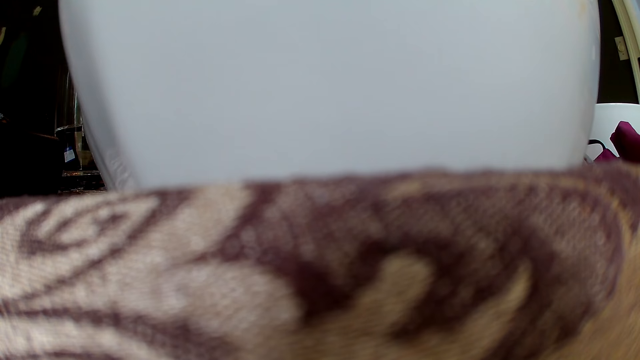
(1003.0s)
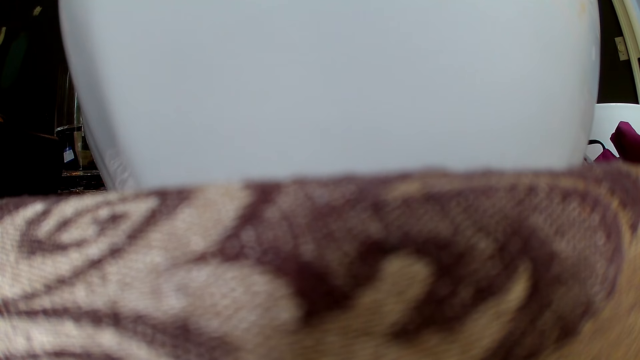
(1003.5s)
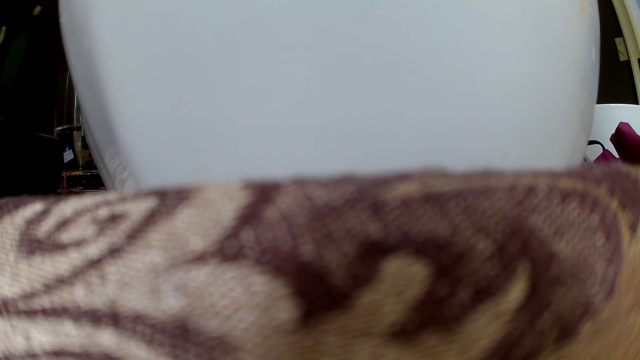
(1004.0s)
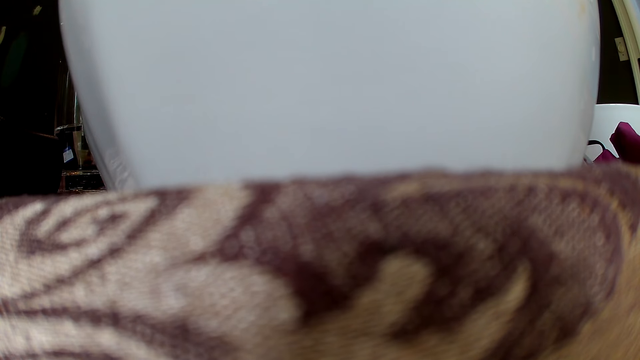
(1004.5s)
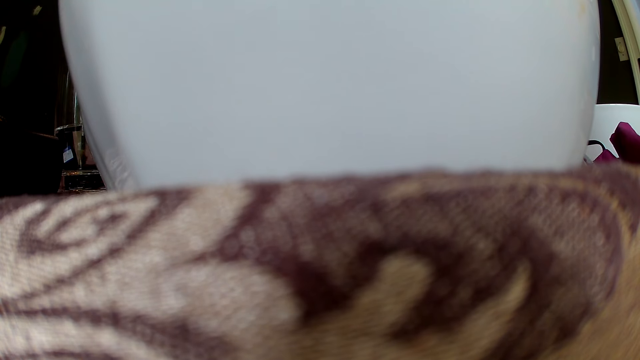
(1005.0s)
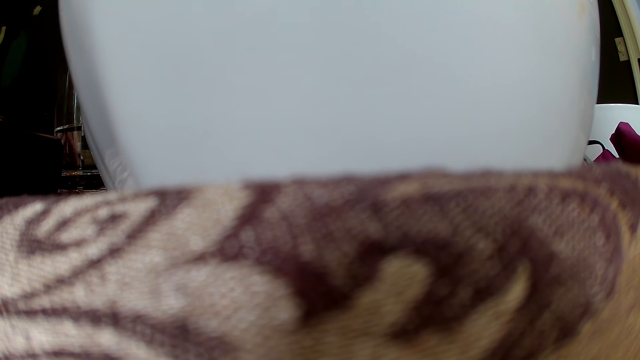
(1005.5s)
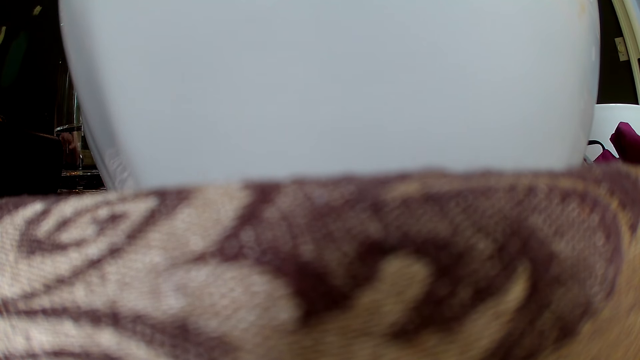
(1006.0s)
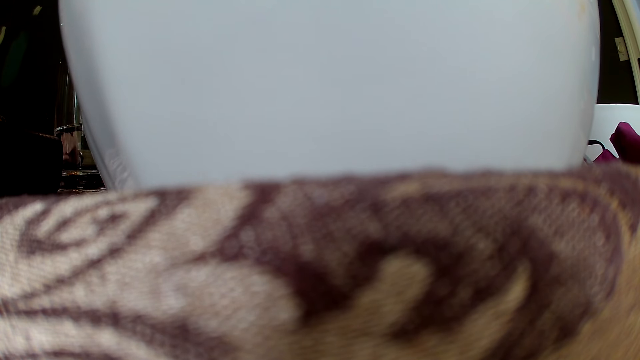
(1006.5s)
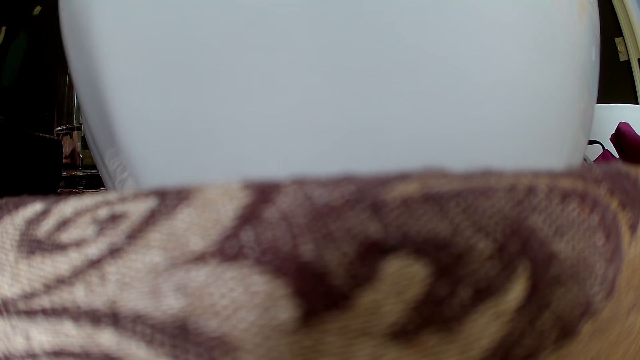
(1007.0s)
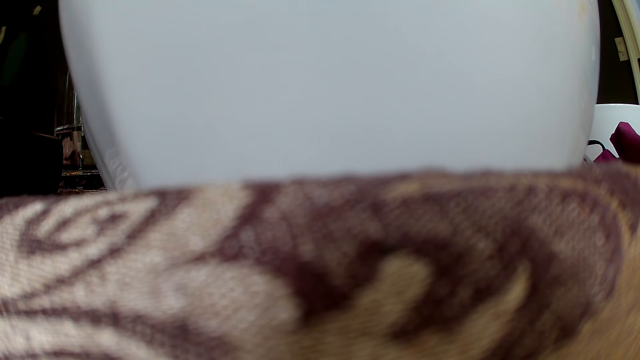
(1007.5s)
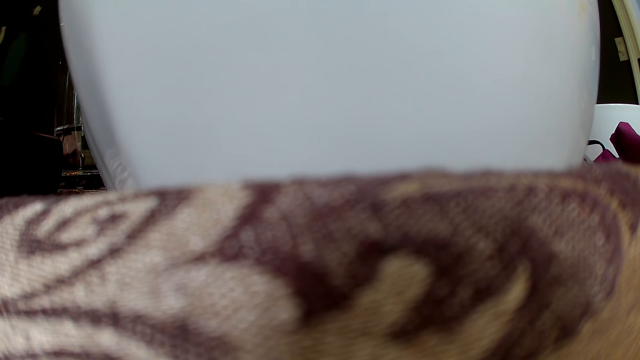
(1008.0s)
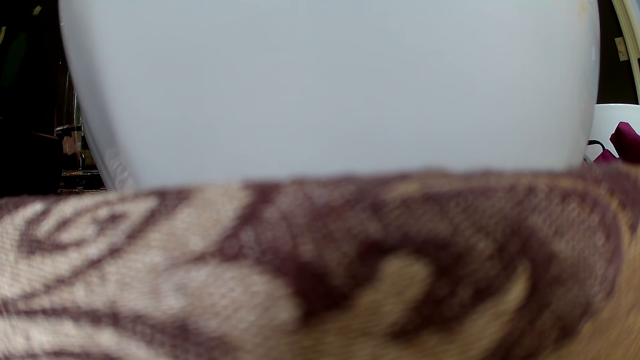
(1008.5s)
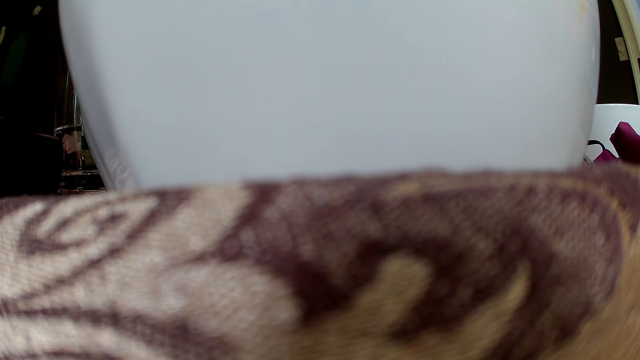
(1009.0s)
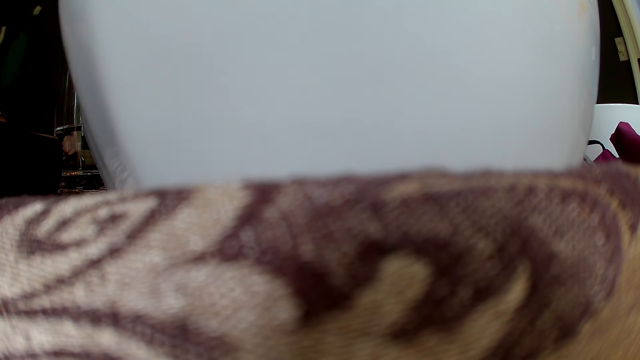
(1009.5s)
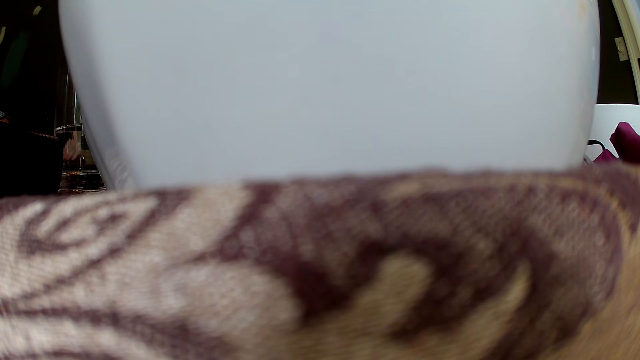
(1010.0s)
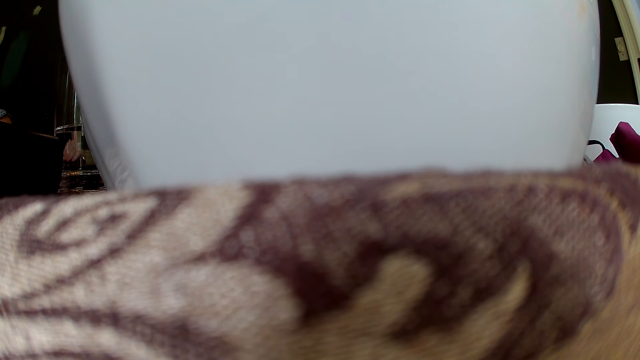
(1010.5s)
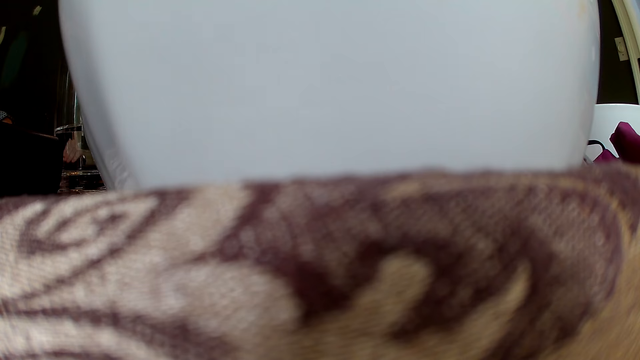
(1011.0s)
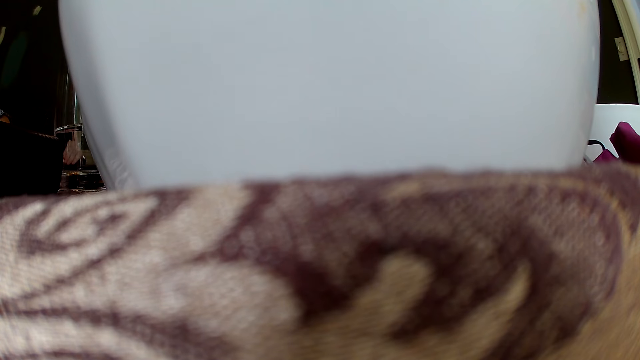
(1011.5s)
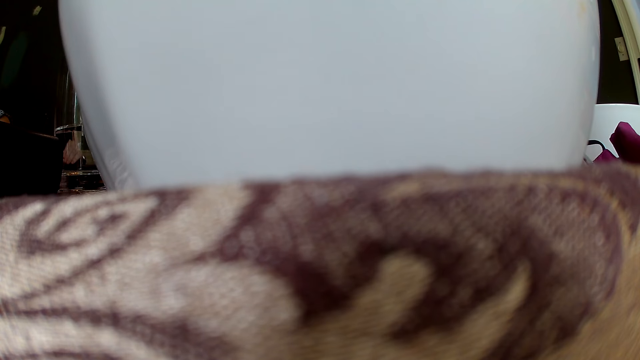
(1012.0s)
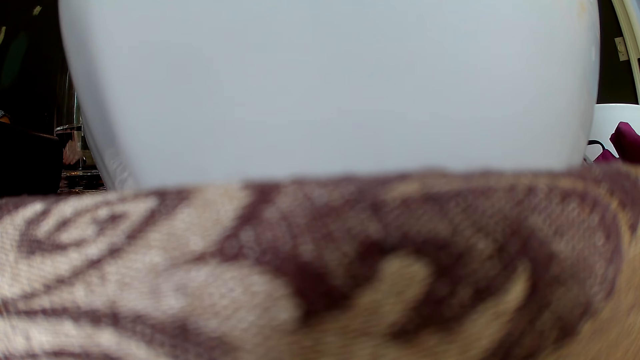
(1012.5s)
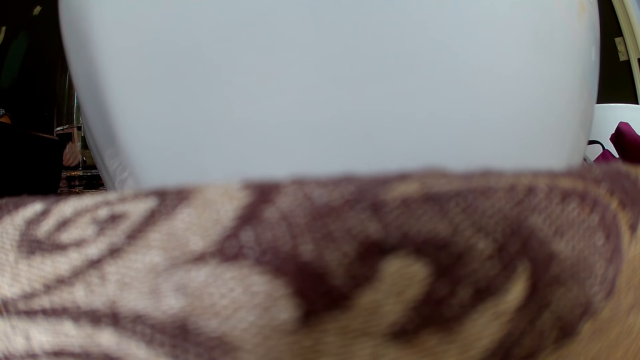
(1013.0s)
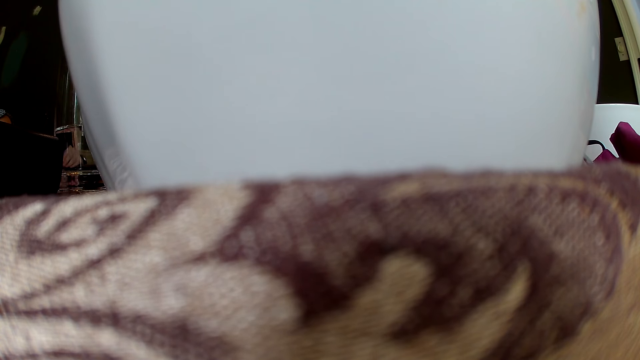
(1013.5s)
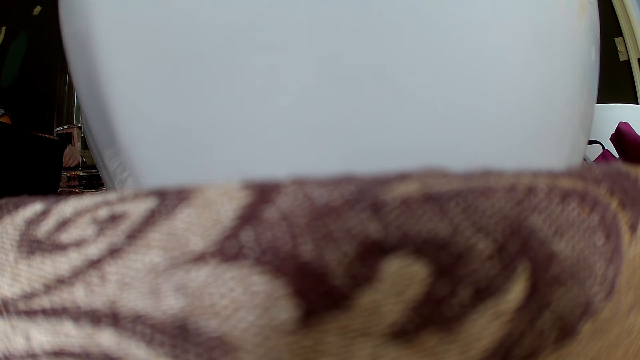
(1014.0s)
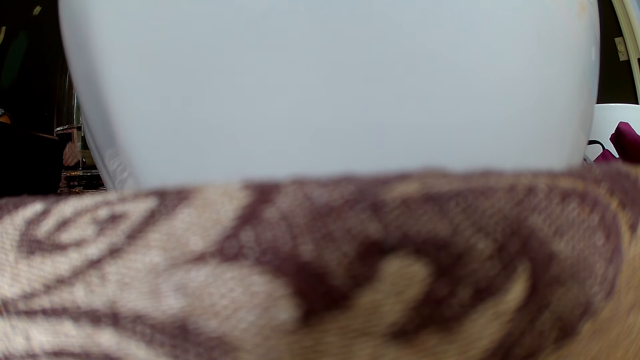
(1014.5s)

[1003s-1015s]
The woman places her left hand on the table.

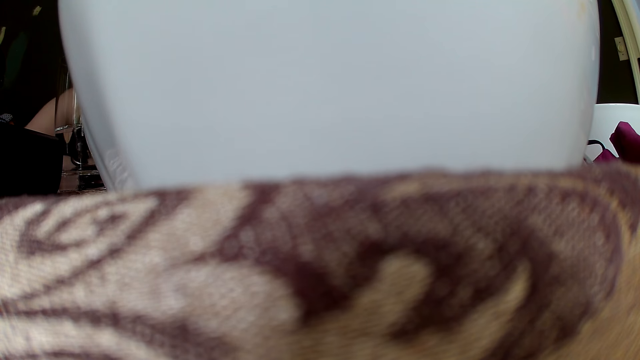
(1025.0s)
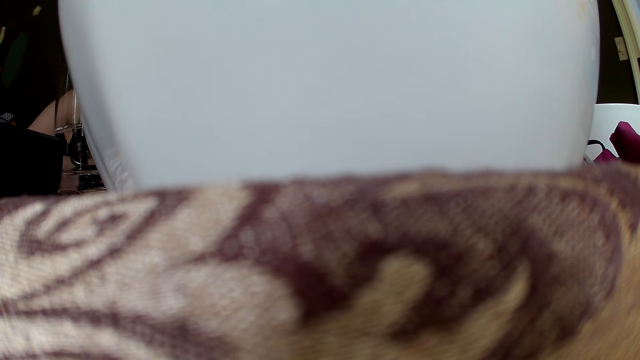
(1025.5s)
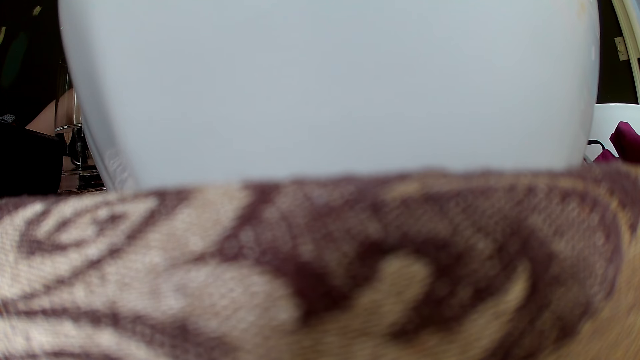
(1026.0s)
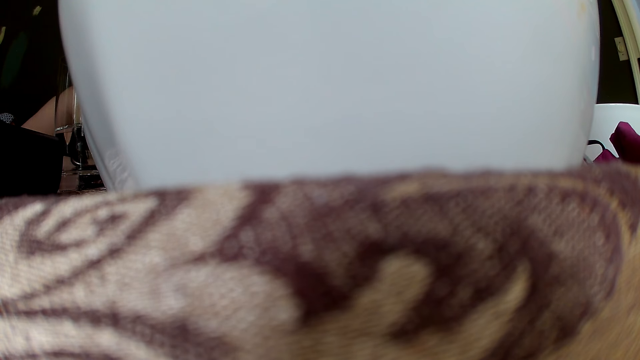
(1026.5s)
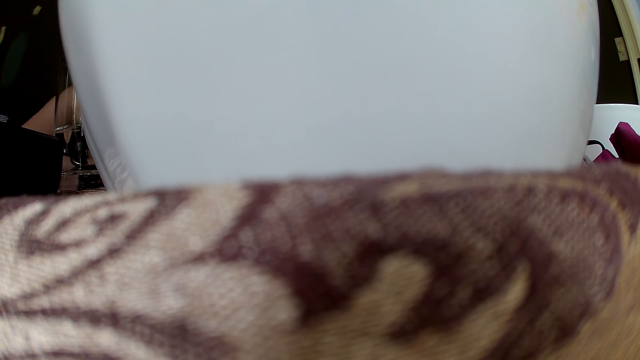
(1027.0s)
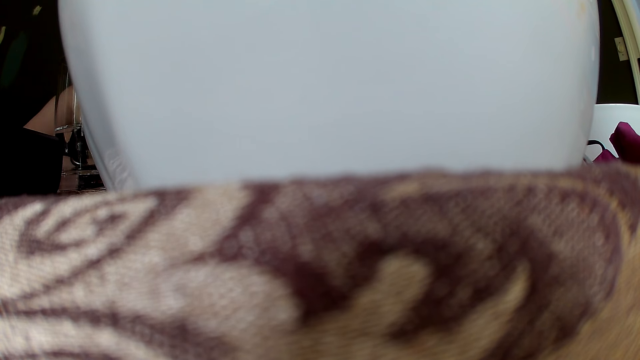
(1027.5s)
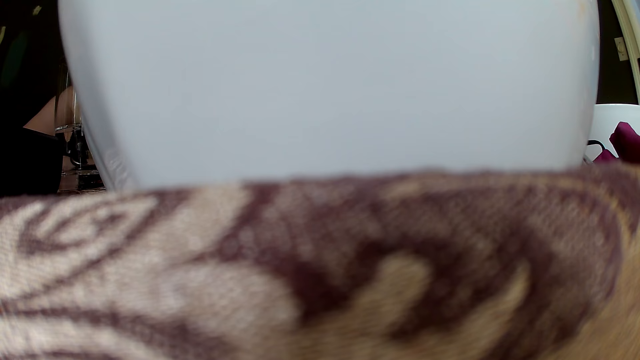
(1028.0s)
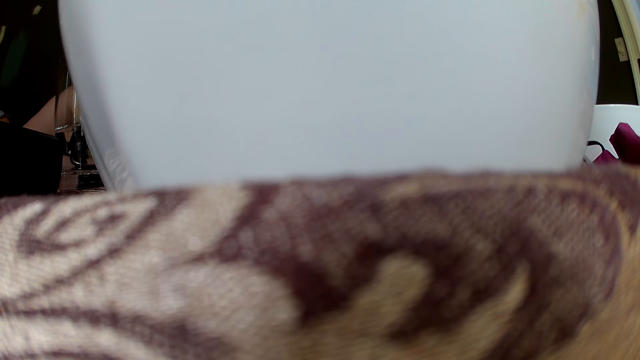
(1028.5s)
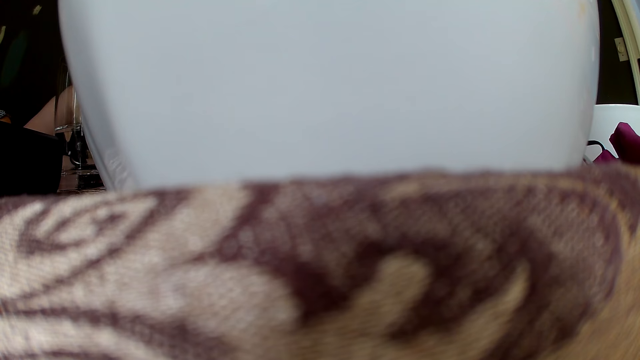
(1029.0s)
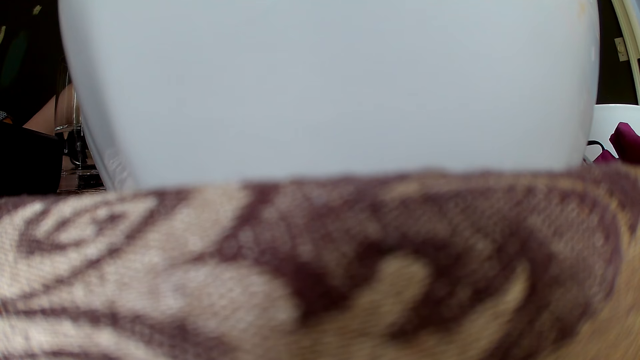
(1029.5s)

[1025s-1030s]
The woman places her right hand on the table.

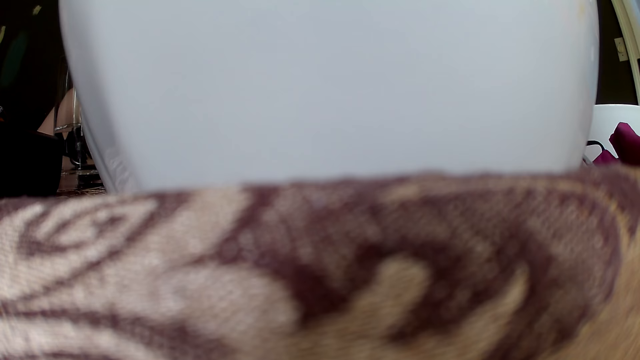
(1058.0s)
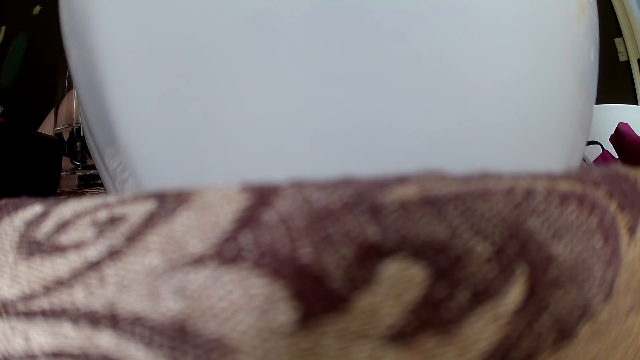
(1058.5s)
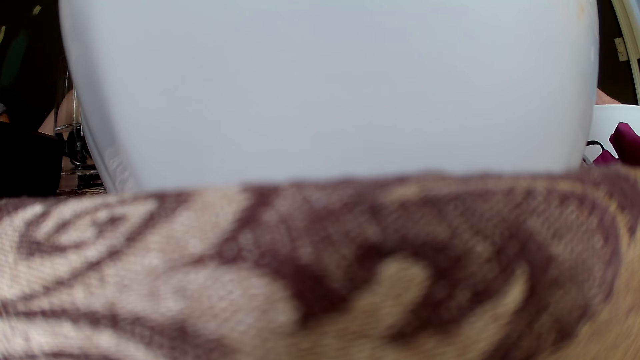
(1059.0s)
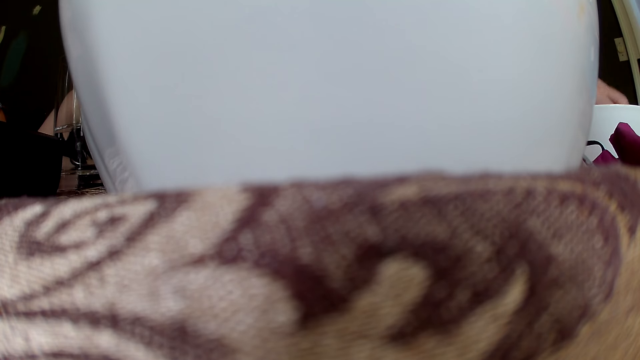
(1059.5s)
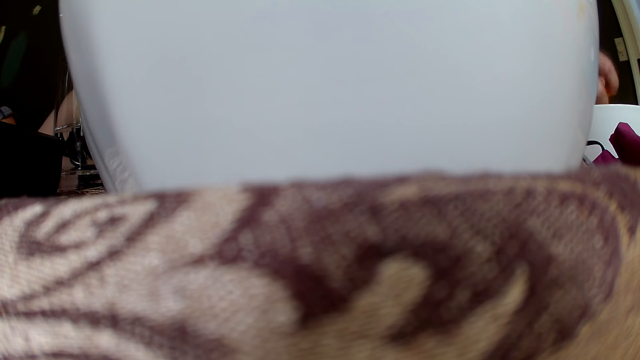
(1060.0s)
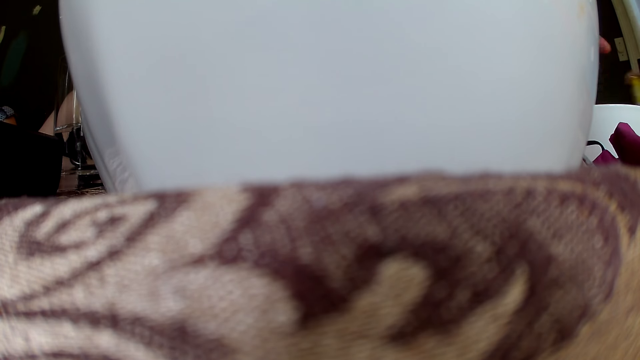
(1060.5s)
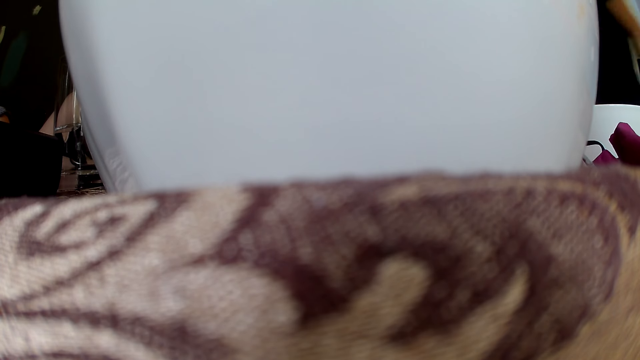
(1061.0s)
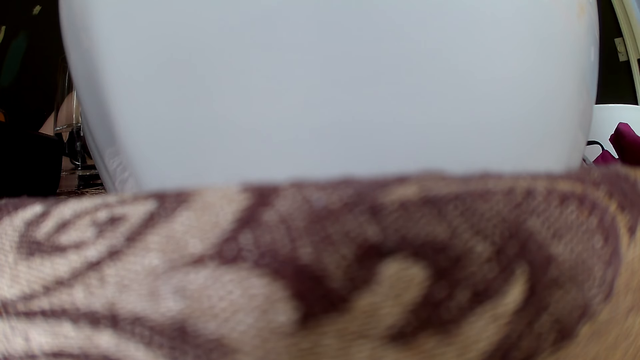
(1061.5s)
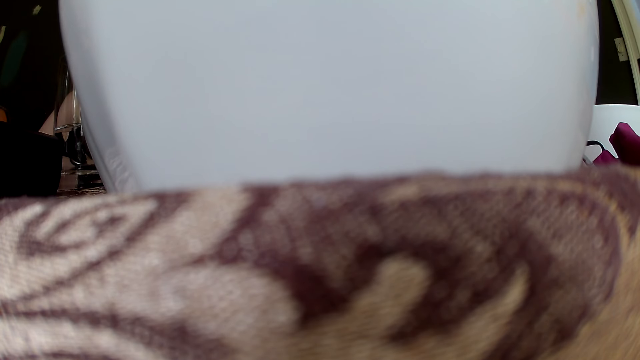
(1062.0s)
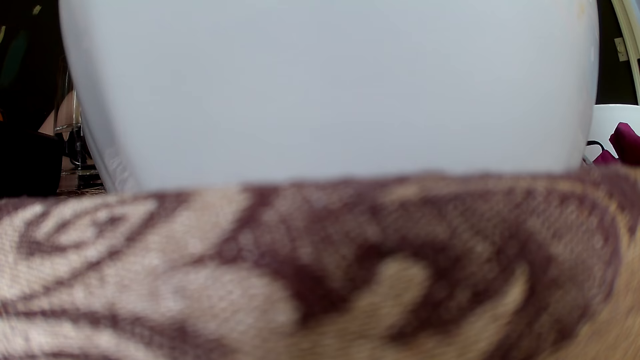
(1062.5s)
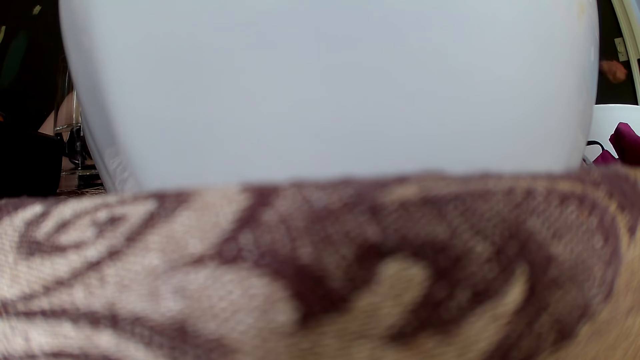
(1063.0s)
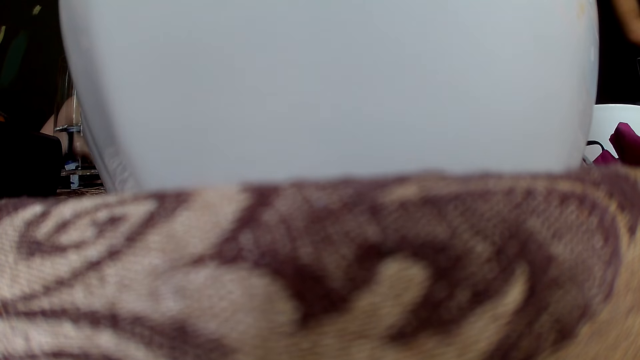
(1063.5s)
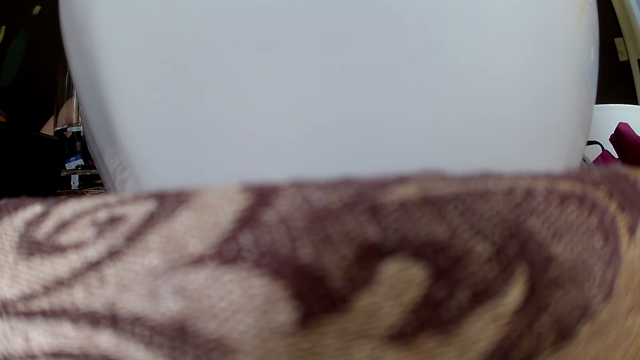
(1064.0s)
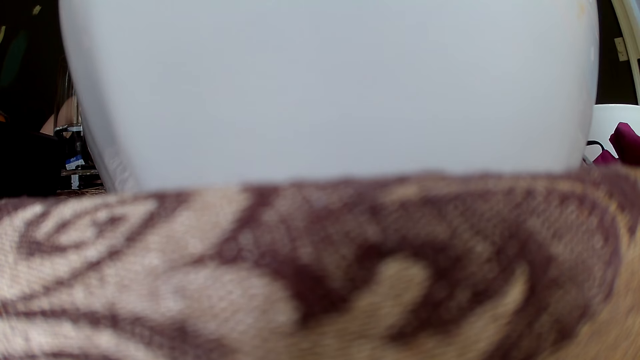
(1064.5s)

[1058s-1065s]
The woman picks cheese from a plate with her left hand.
